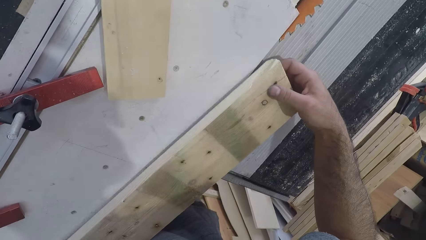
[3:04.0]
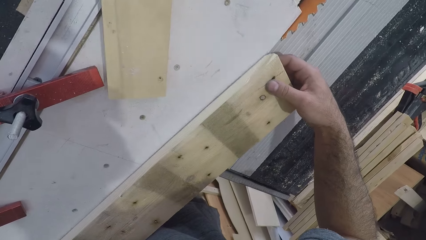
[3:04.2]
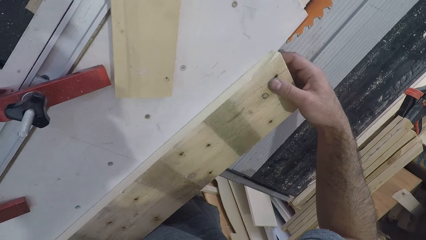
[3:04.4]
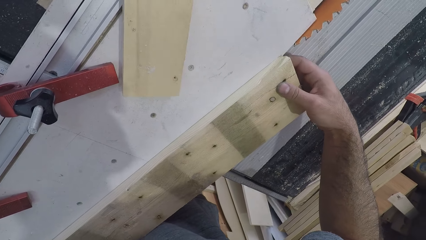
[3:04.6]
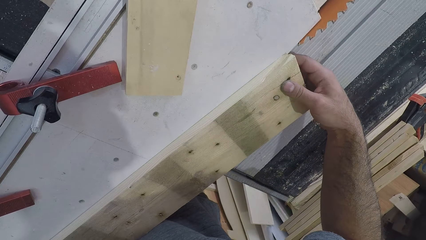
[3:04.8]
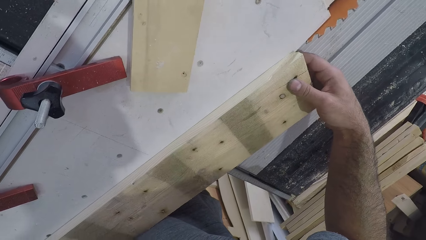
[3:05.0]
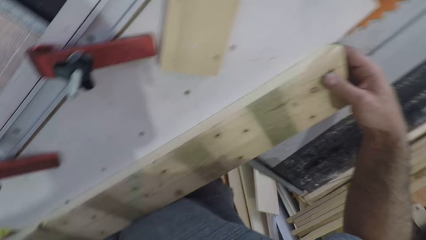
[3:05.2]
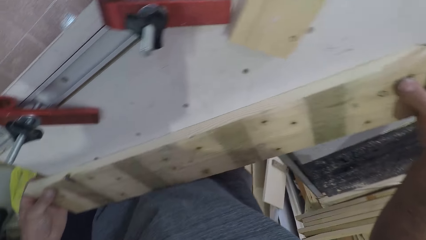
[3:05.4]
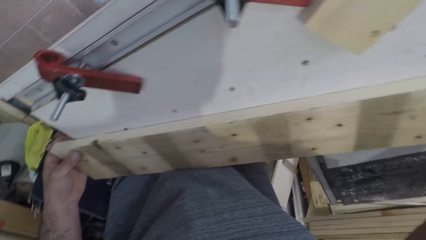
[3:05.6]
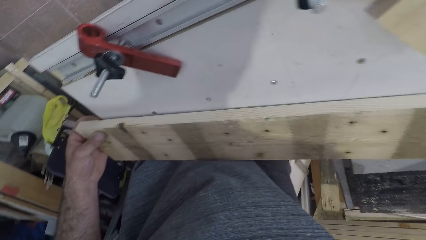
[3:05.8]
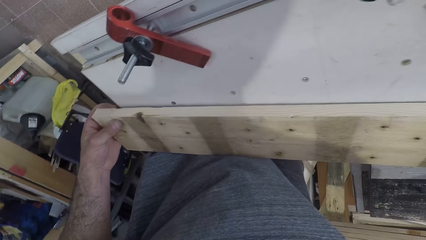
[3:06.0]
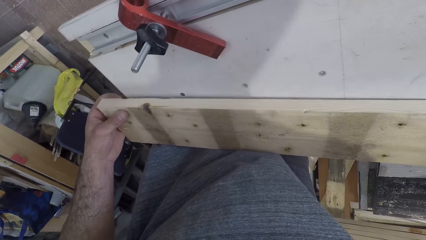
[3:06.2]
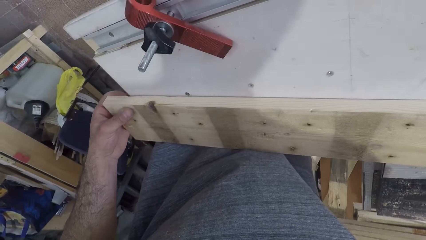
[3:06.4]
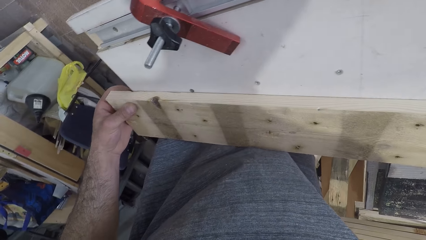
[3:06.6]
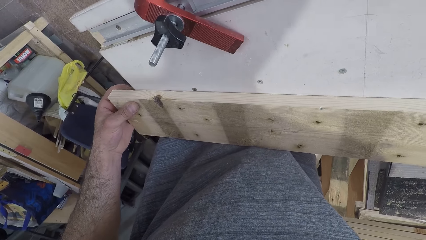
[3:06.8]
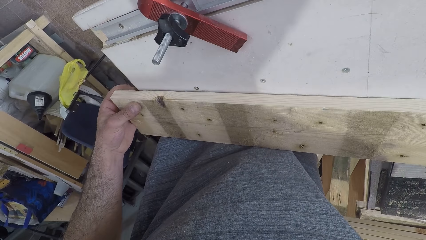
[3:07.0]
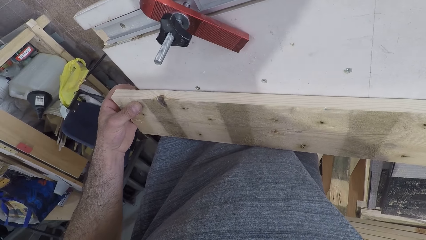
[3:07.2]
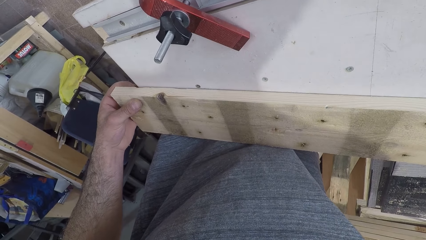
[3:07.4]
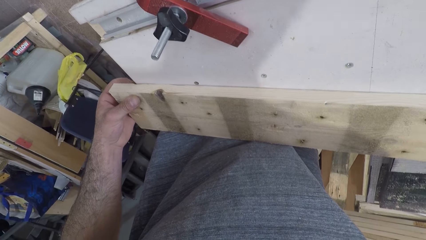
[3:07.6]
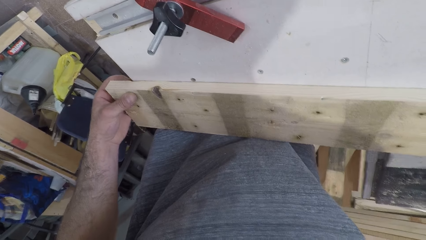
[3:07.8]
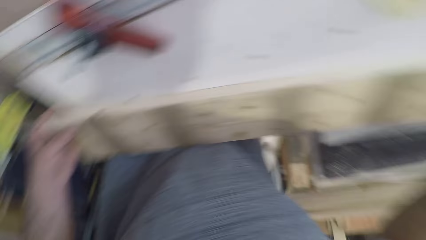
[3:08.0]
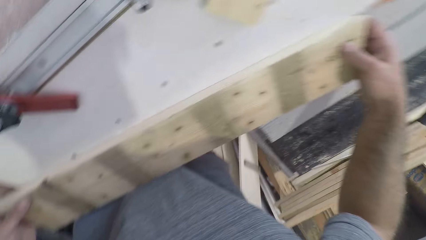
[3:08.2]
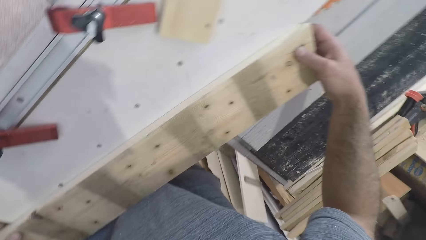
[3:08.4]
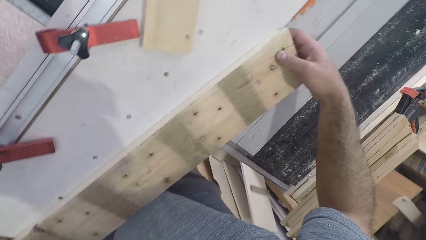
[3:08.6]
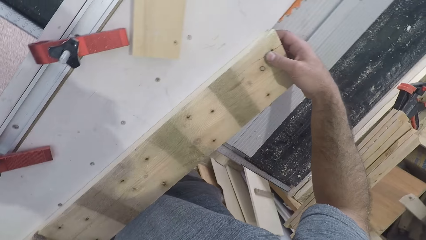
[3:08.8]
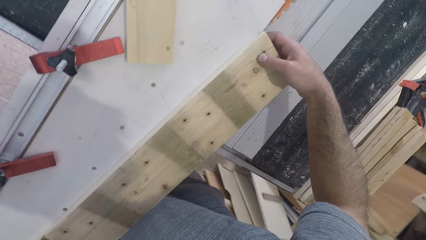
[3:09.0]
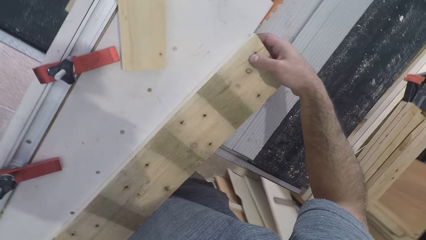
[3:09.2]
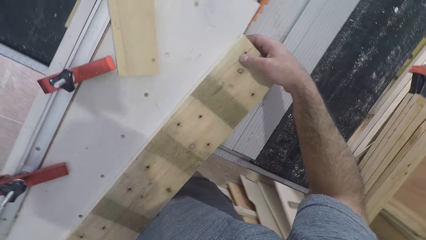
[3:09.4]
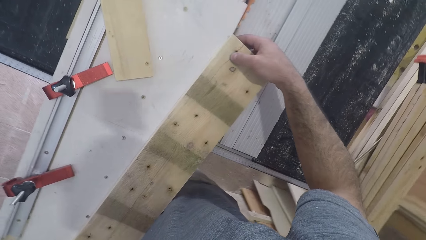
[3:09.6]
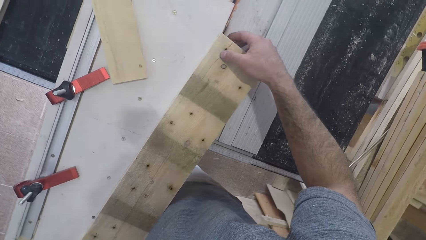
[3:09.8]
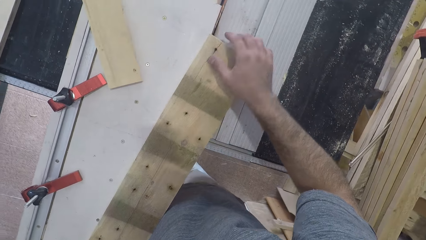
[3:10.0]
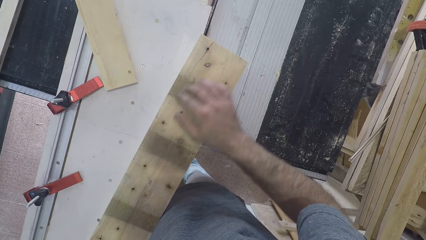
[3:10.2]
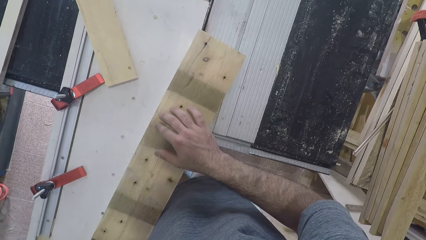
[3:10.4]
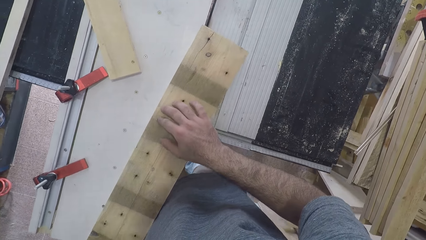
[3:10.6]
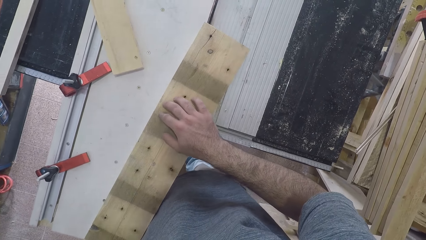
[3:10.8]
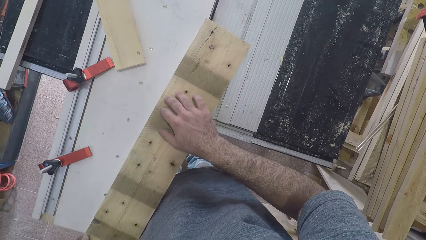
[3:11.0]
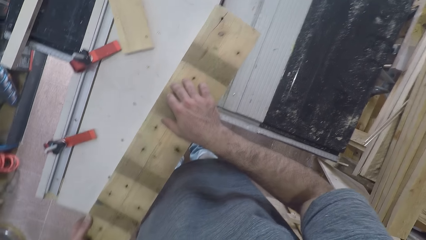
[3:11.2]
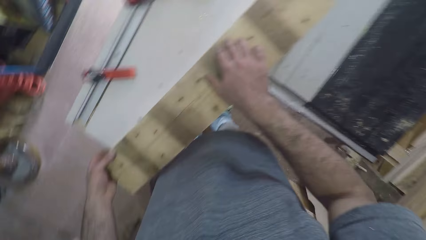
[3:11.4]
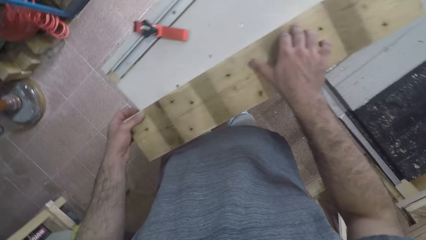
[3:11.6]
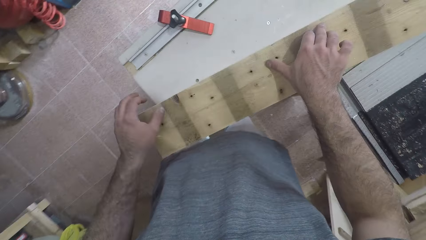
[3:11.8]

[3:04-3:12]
The camera wearer looks around. He moves his hand towards the middle of the piece of wood.

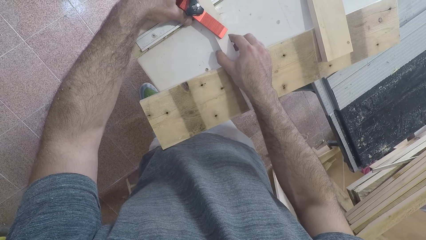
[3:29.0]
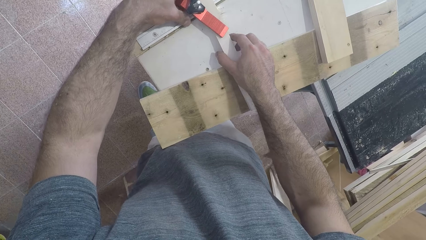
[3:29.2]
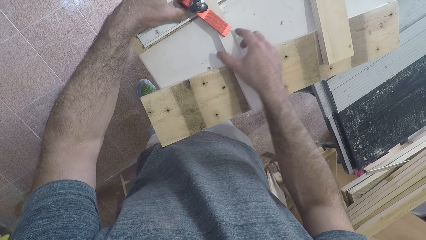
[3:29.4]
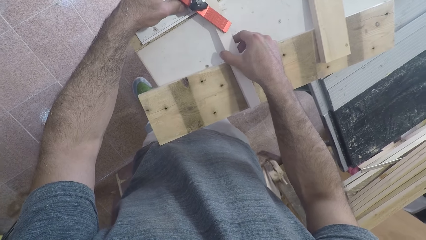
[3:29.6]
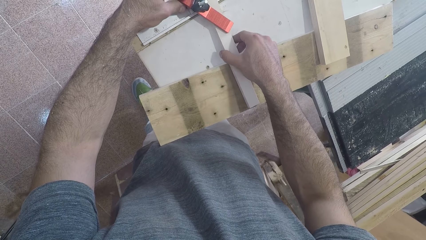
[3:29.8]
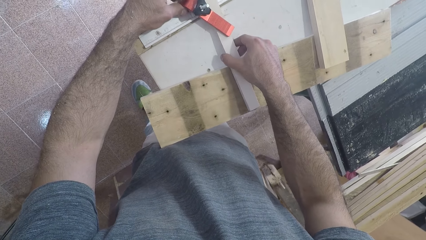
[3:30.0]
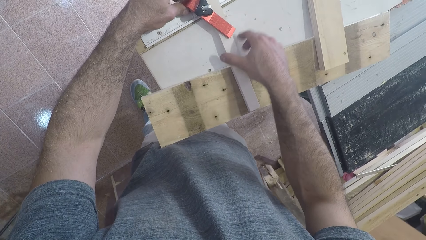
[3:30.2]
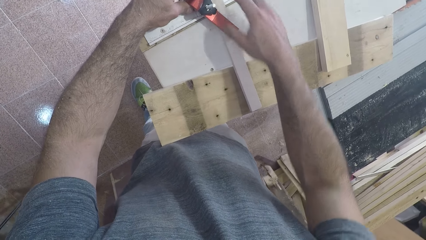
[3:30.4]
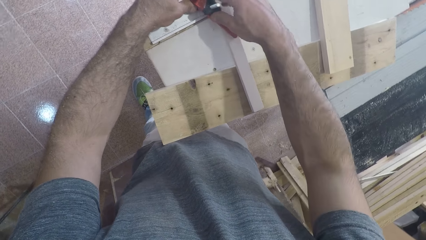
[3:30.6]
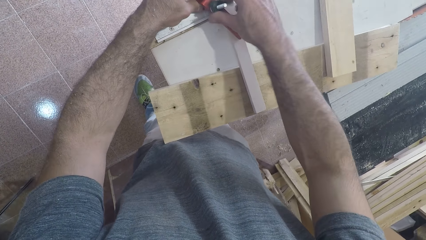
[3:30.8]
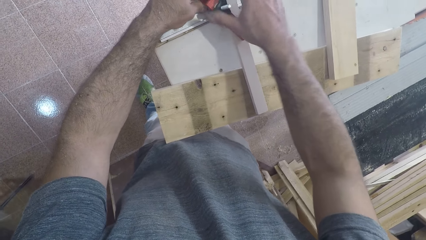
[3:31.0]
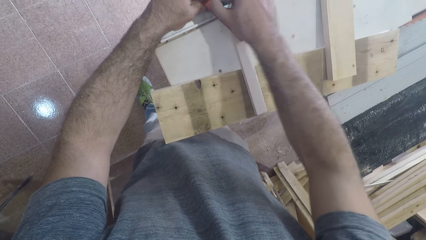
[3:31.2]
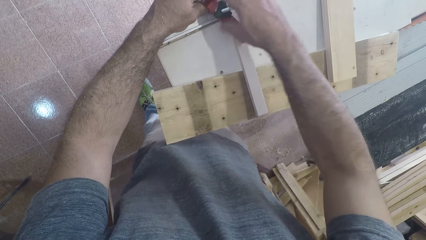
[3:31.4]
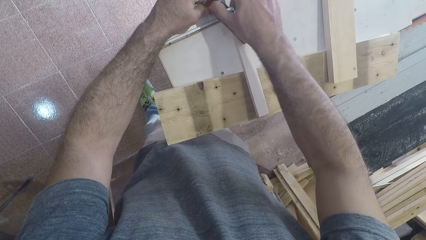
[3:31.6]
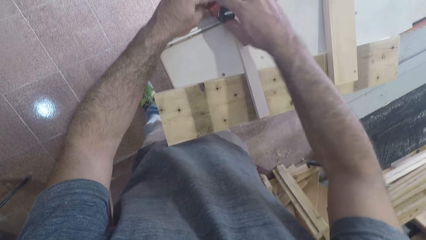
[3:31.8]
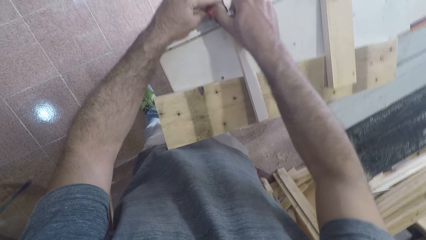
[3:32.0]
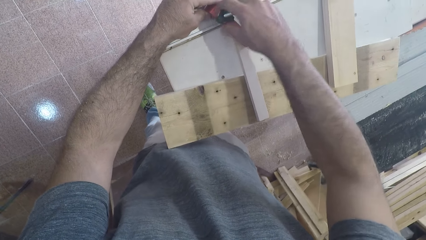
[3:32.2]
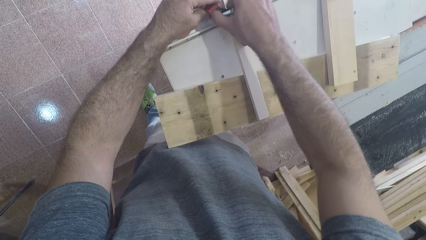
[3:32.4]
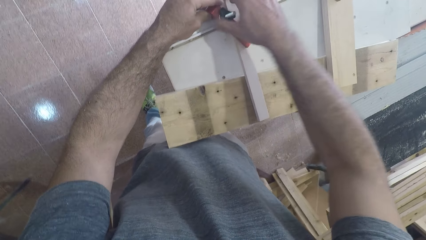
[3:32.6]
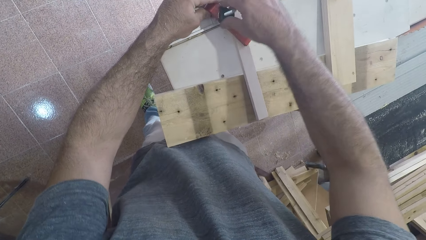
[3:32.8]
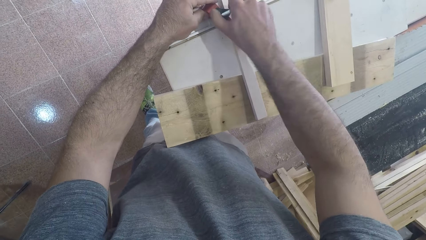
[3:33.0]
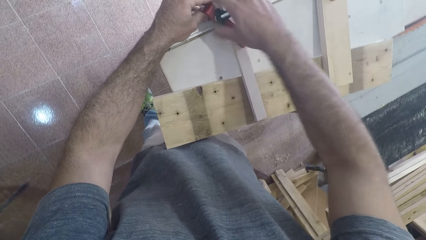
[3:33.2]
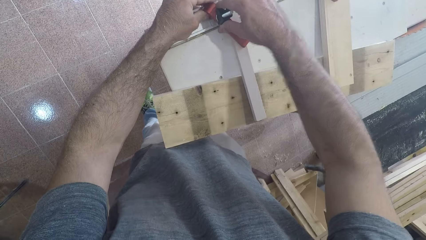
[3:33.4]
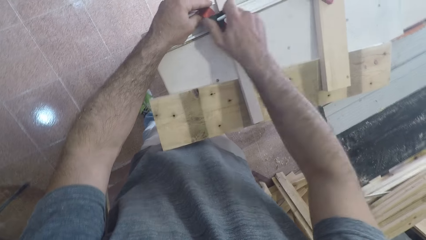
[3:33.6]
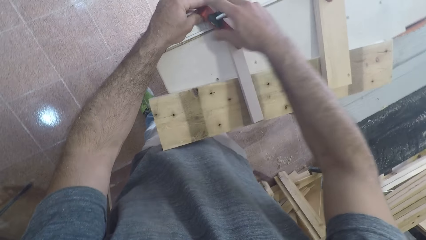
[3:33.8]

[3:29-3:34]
The camera wearer adjusts the piece of wood. They tighten the screw of the hinge.

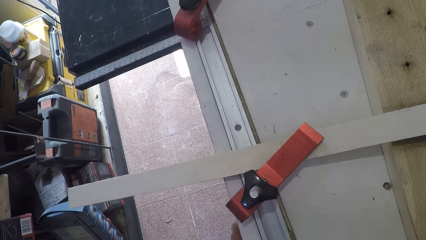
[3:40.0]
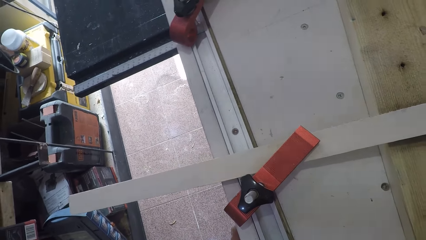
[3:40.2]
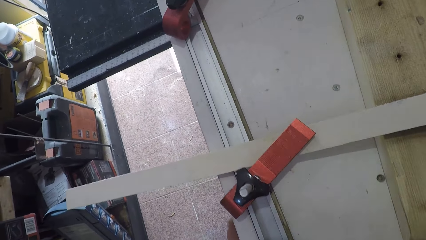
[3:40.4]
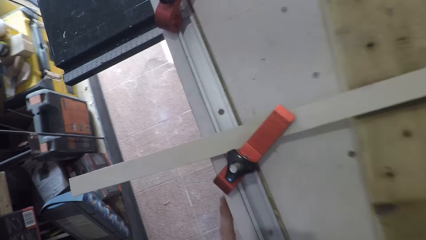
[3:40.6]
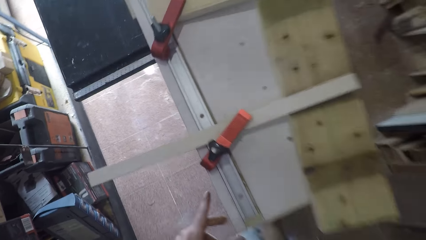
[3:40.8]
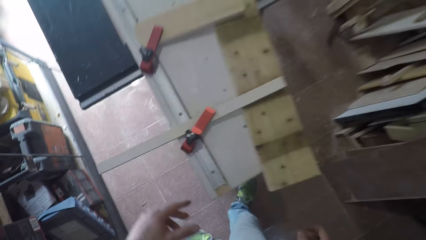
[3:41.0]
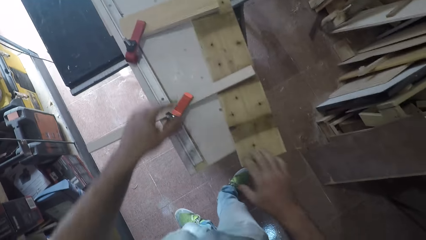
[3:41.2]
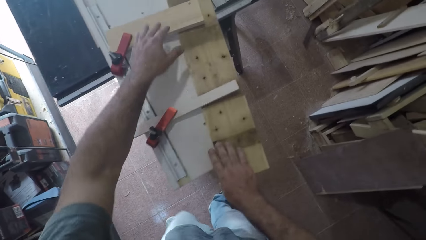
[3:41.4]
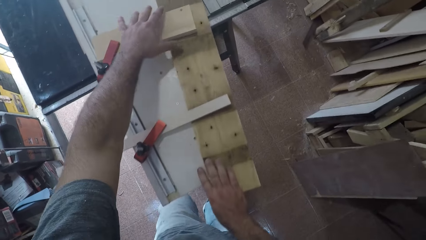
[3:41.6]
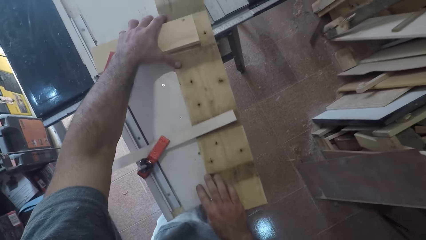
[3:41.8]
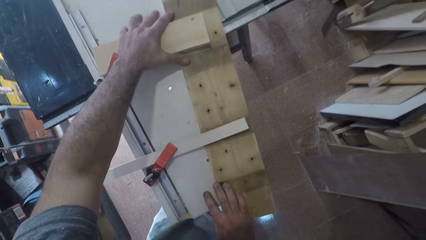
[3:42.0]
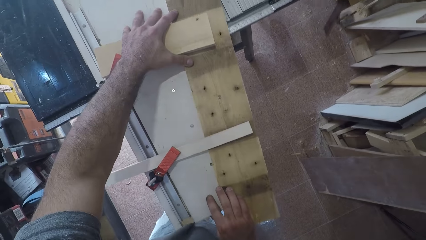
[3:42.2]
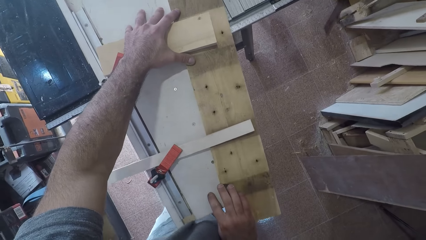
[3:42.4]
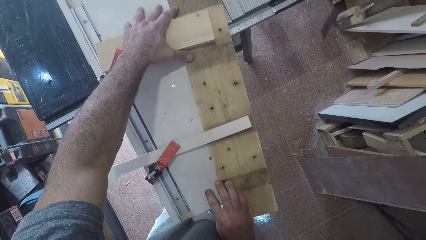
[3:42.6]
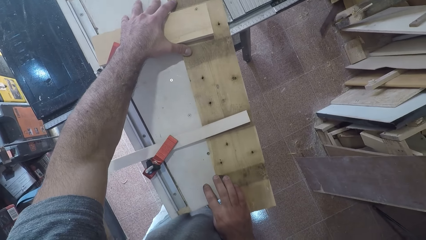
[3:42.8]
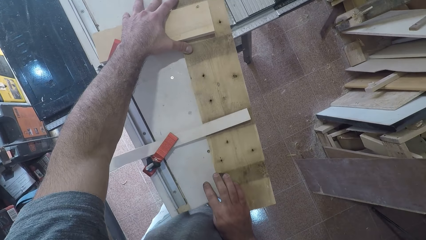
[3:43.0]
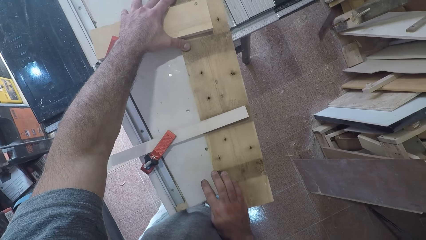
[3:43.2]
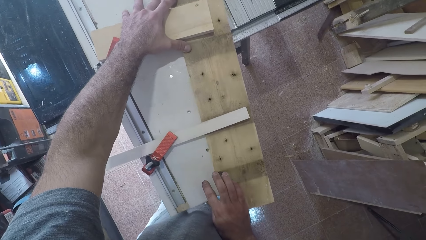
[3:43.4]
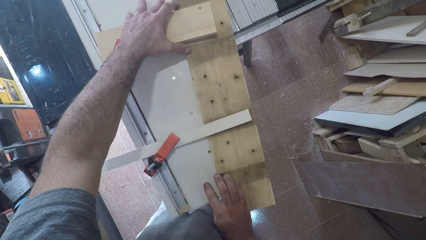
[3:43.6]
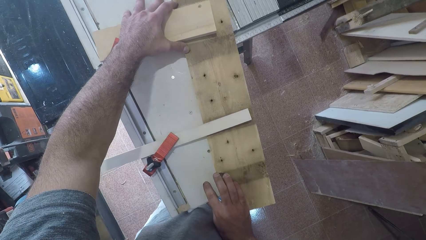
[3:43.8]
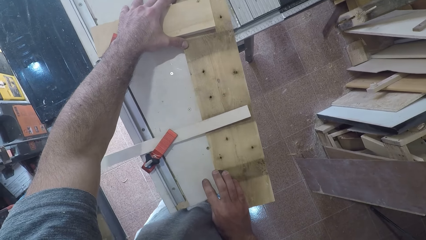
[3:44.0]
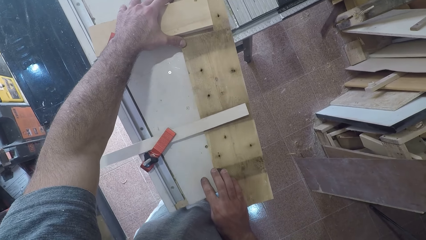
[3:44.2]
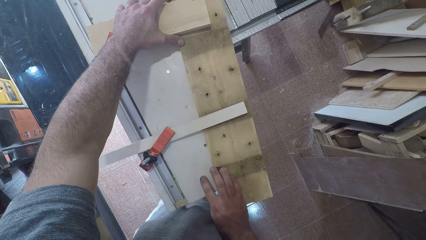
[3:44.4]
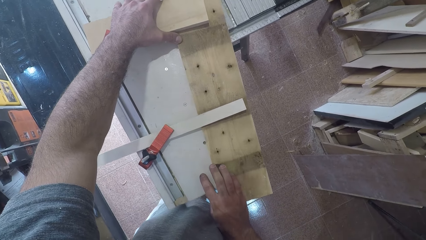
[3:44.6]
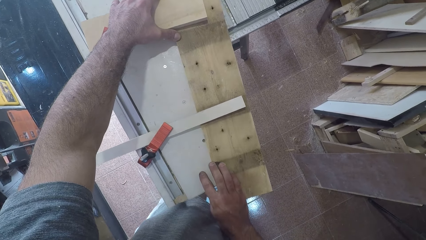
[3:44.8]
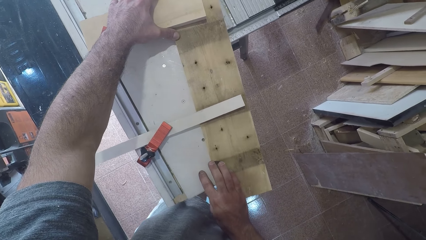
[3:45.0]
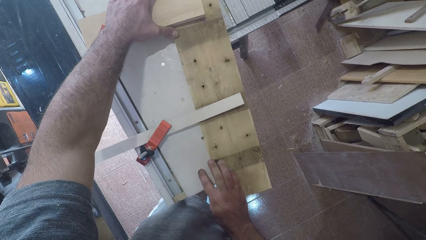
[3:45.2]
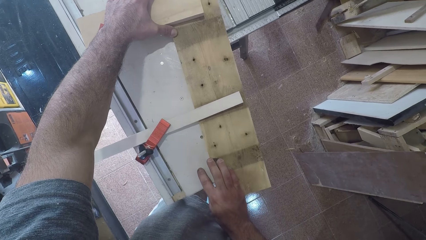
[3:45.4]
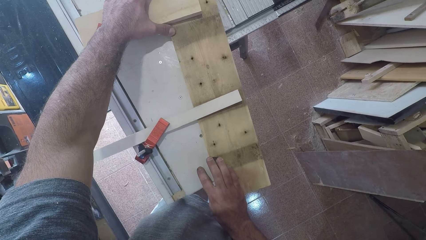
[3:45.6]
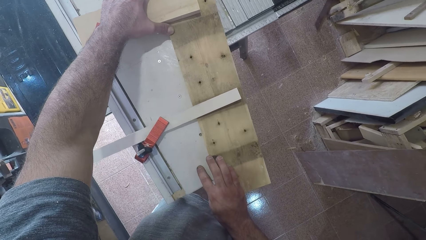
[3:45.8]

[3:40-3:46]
The camera wearer moves backwards further away from the table saw. He places his hands on the planks. He cuts the plank. He pushes the piece of wood towards the table saw.
